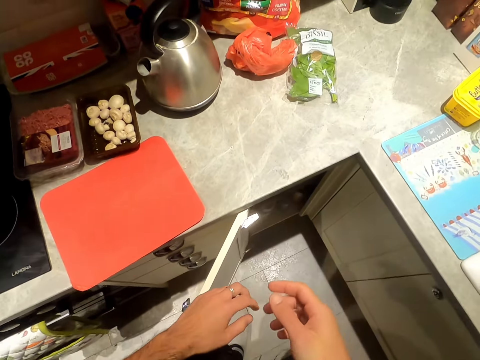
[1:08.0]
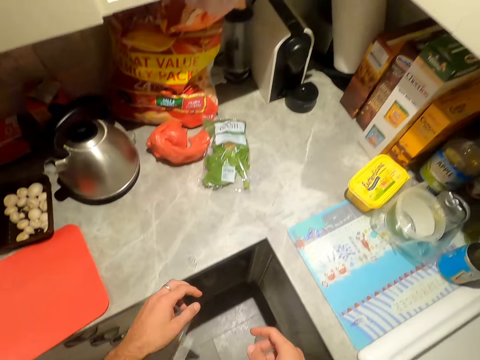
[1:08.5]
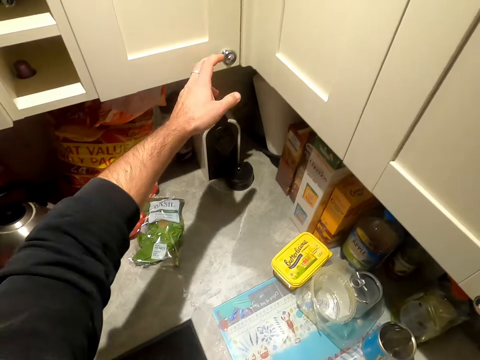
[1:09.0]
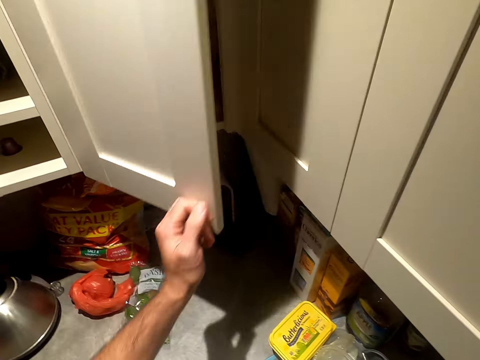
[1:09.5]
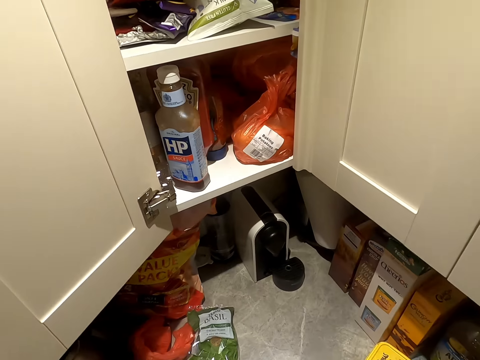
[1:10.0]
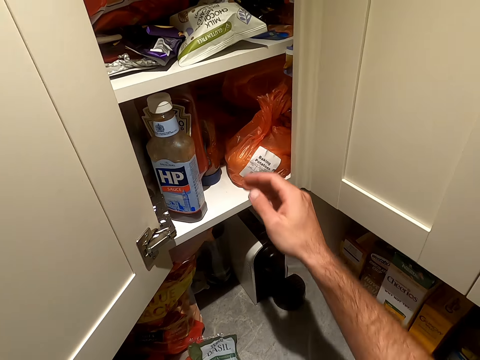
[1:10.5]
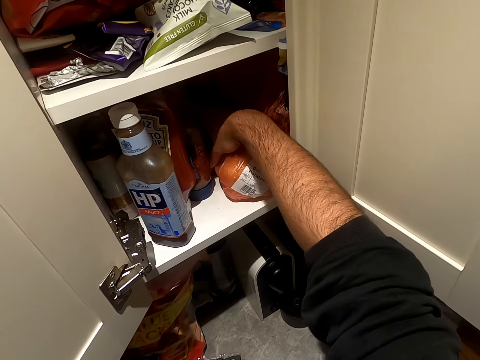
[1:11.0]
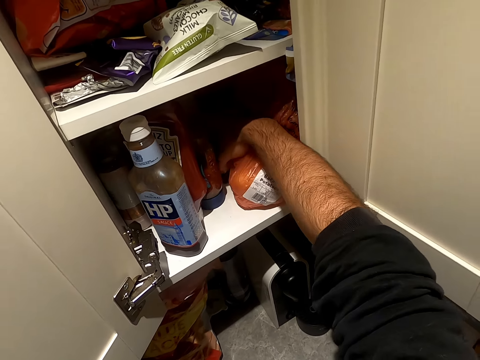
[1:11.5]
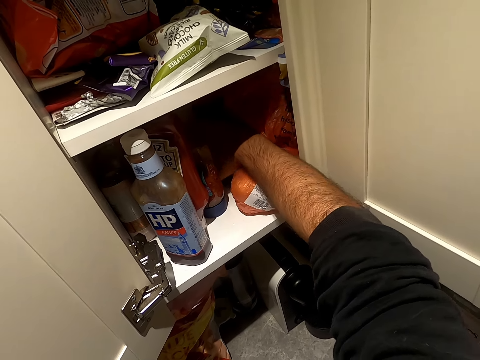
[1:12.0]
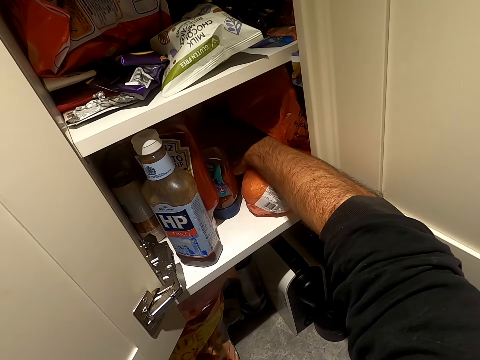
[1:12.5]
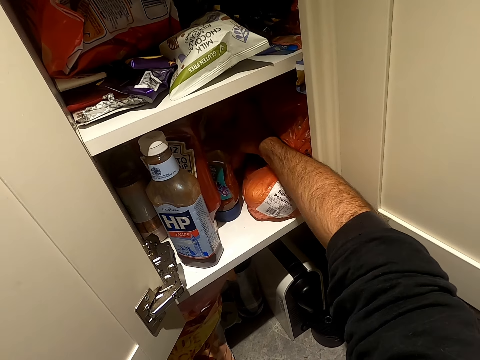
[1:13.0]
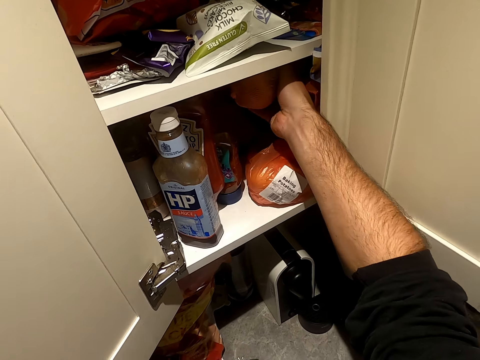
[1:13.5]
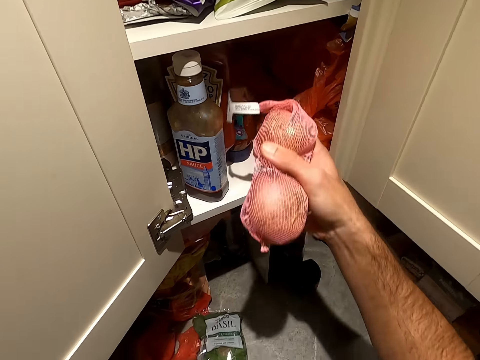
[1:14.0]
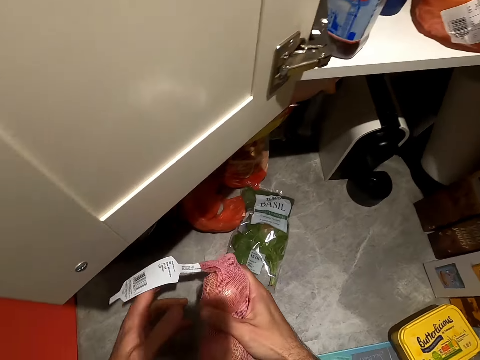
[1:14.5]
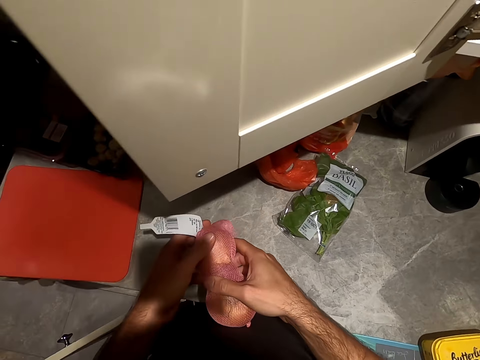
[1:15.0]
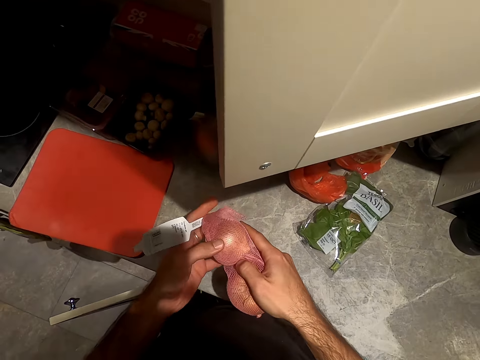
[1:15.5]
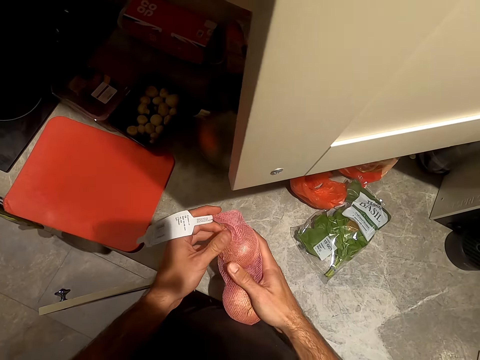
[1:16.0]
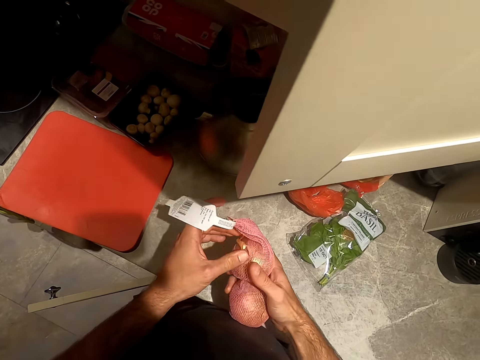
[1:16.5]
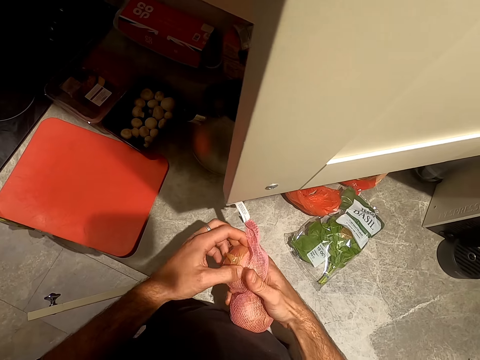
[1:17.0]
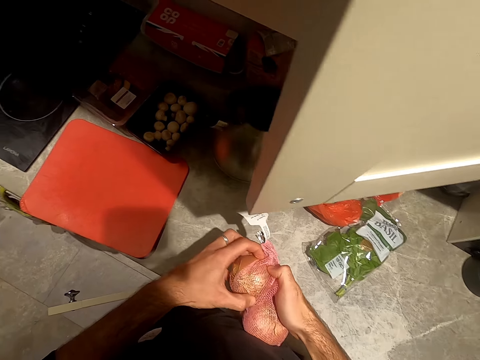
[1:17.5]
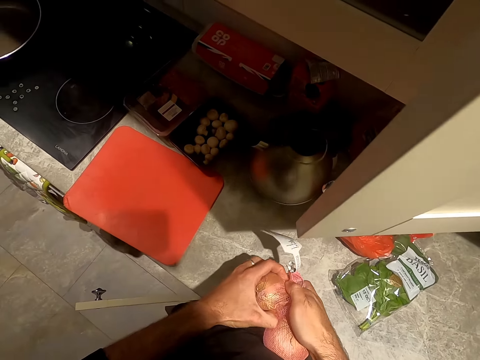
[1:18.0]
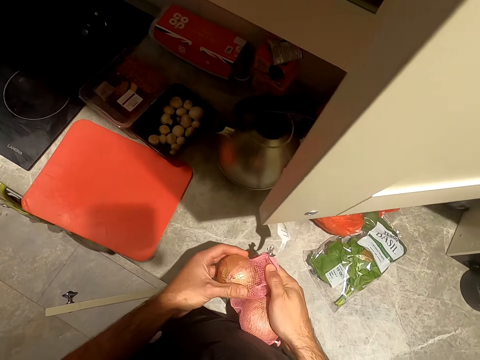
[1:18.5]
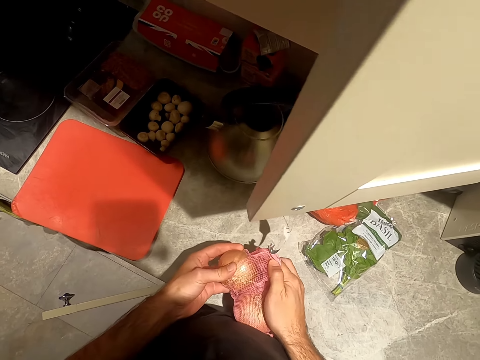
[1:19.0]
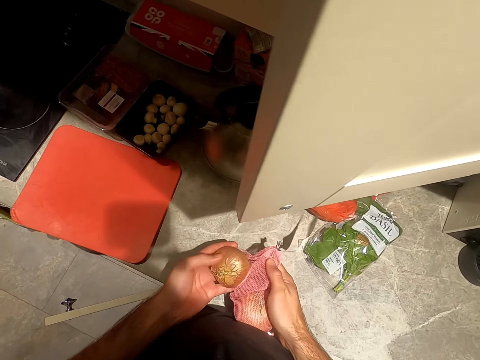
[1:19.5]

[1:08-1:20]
The camera wearer opens the kitchen cupboard. They pick up onions from the cupboard.

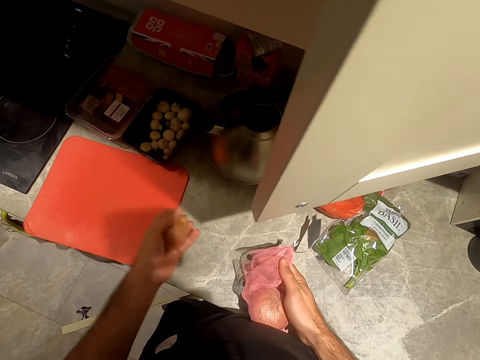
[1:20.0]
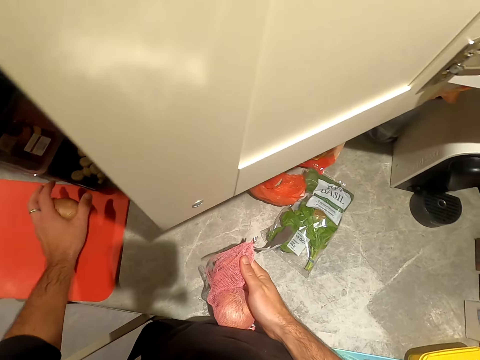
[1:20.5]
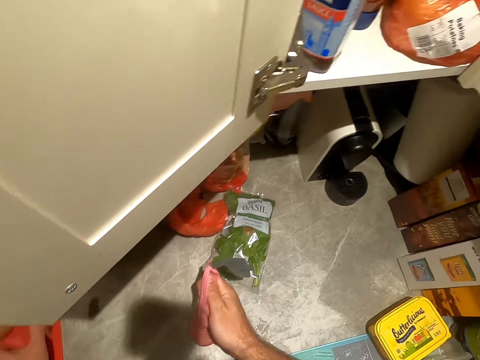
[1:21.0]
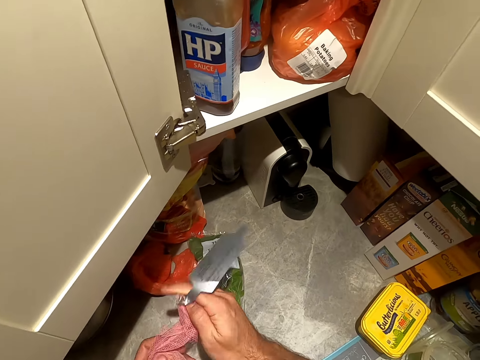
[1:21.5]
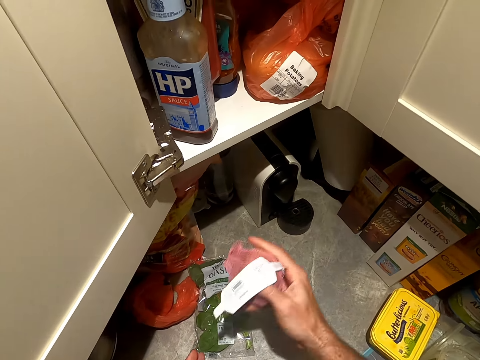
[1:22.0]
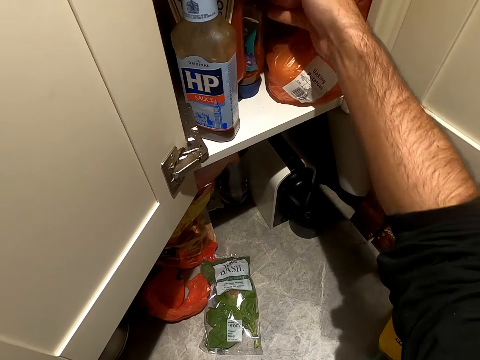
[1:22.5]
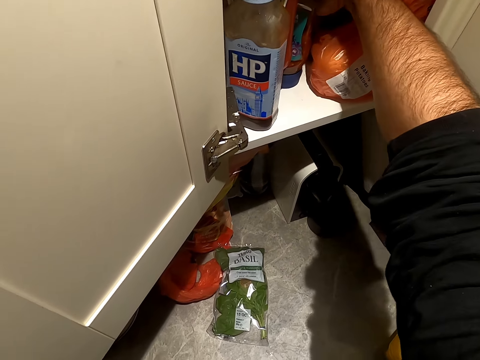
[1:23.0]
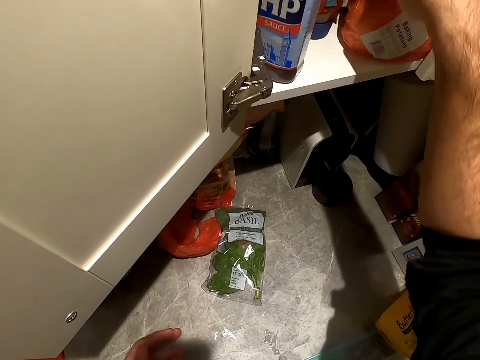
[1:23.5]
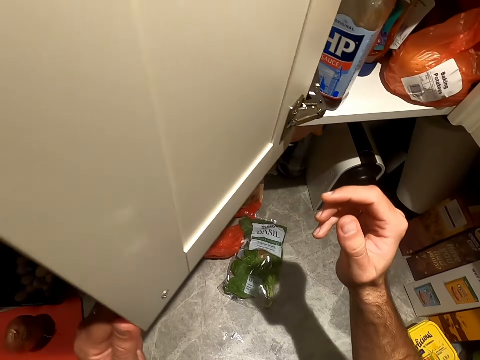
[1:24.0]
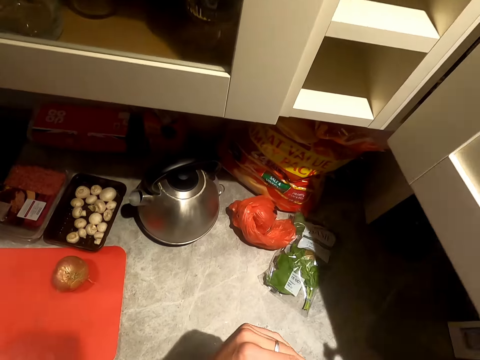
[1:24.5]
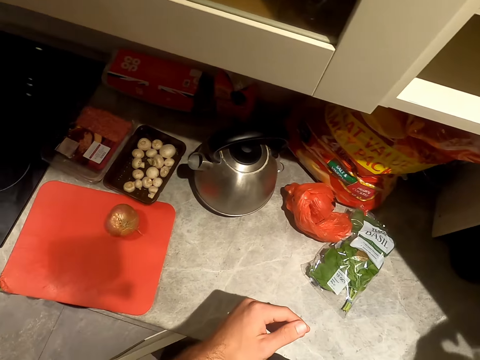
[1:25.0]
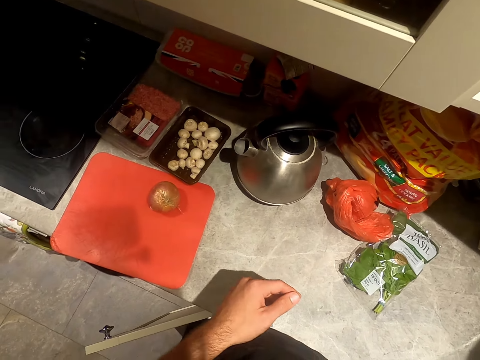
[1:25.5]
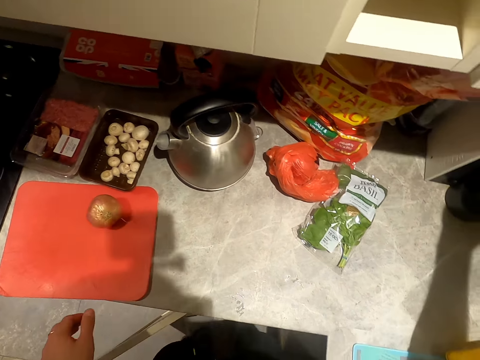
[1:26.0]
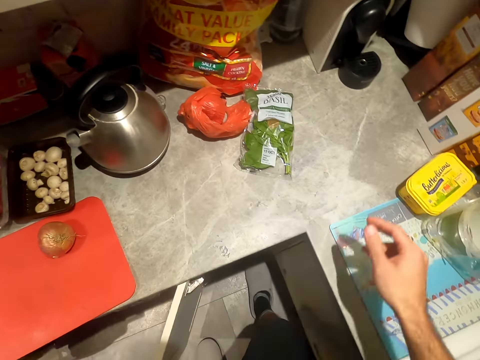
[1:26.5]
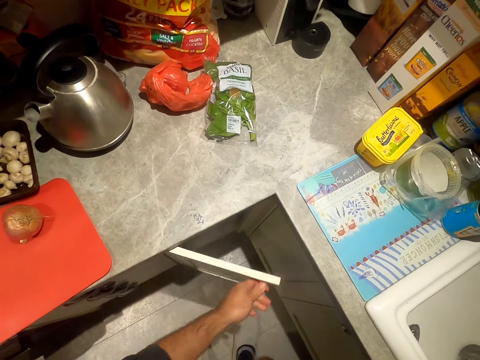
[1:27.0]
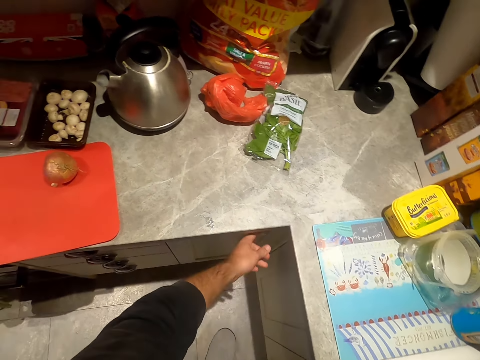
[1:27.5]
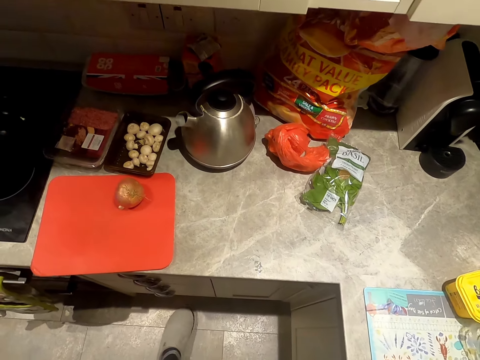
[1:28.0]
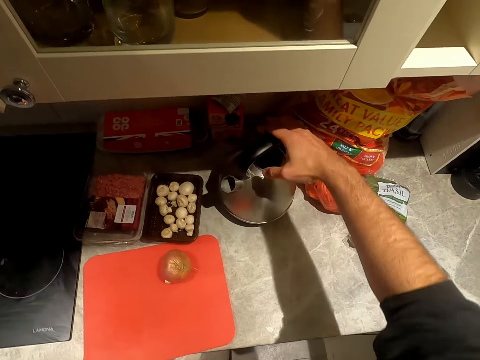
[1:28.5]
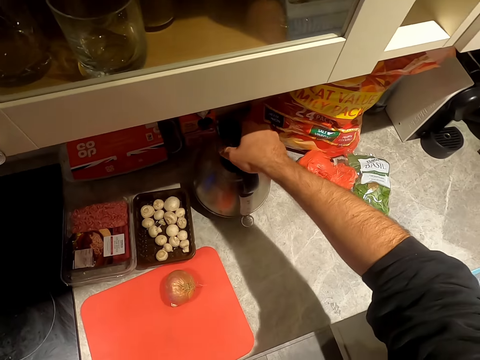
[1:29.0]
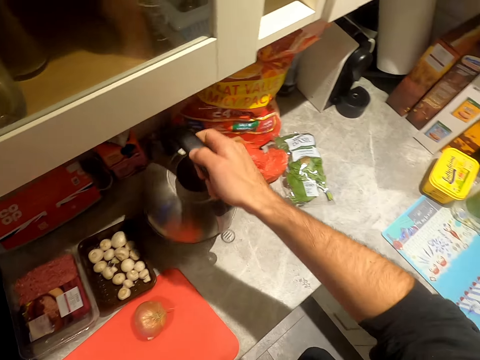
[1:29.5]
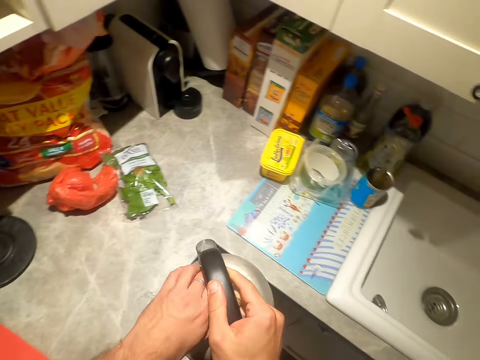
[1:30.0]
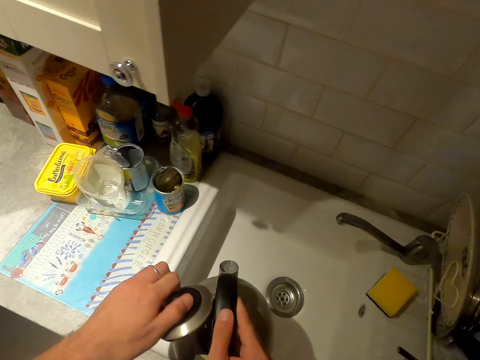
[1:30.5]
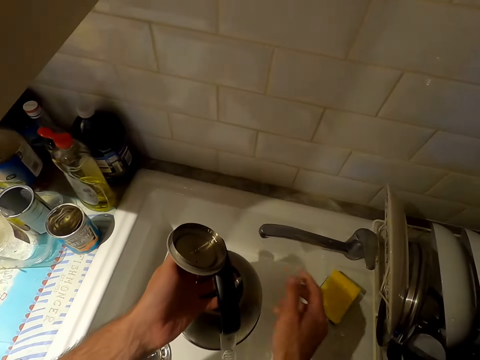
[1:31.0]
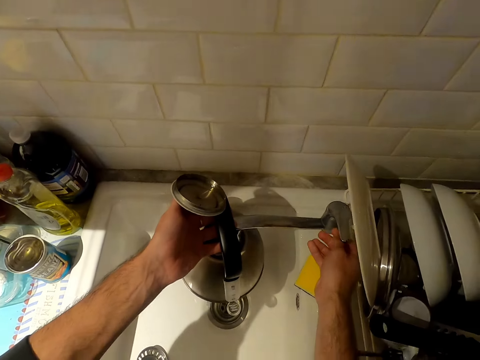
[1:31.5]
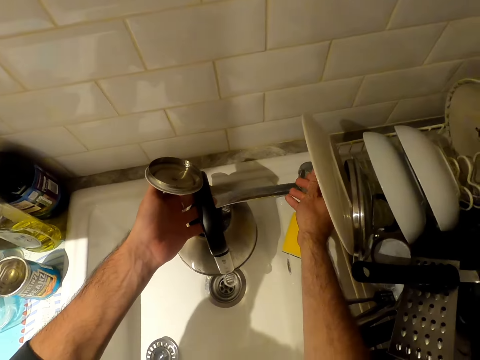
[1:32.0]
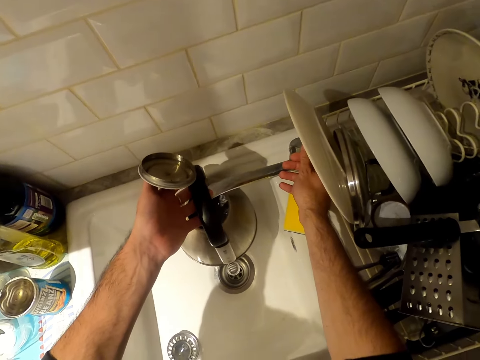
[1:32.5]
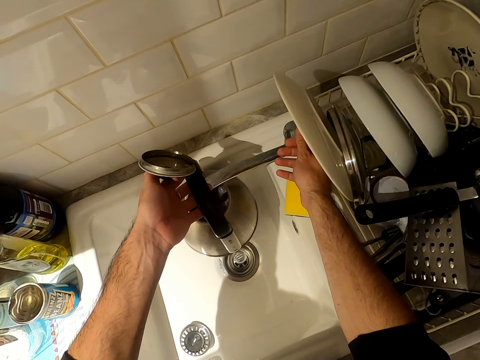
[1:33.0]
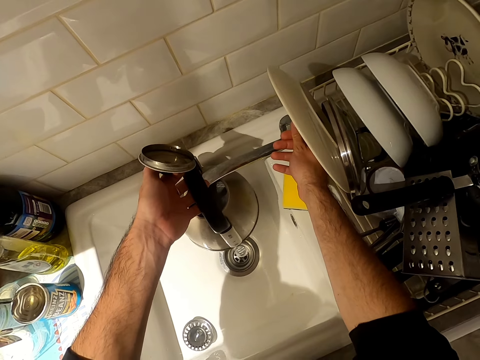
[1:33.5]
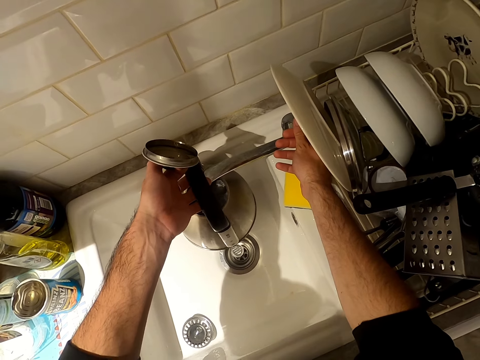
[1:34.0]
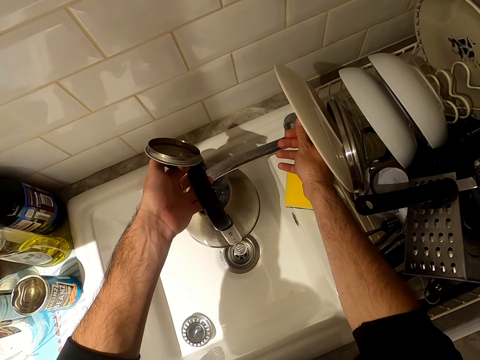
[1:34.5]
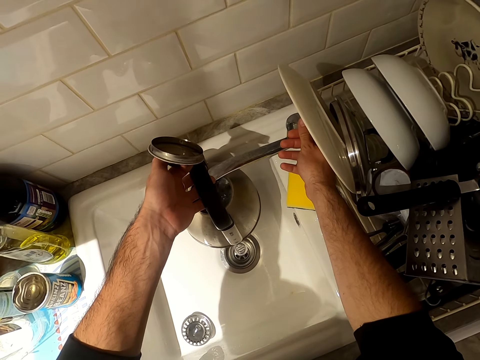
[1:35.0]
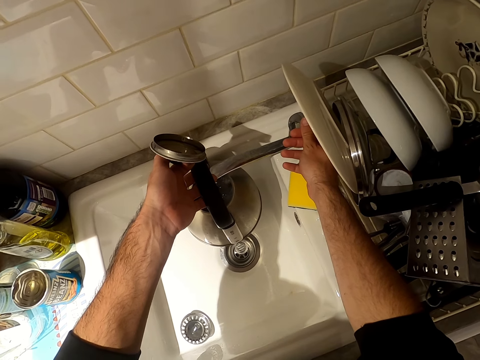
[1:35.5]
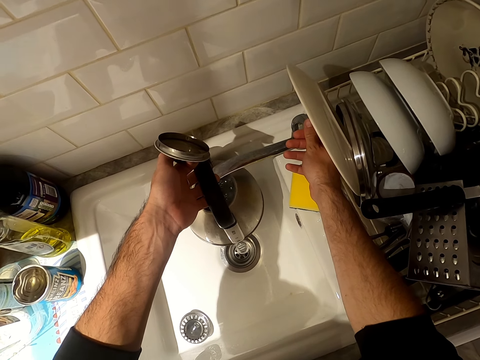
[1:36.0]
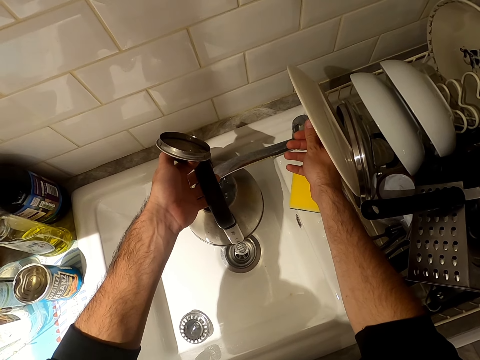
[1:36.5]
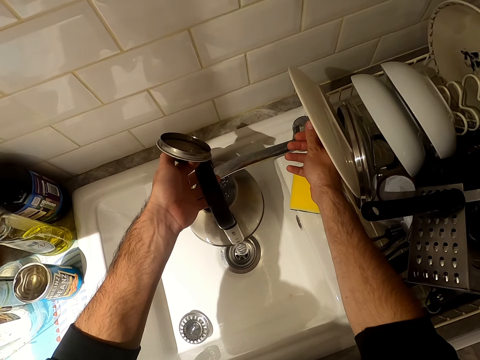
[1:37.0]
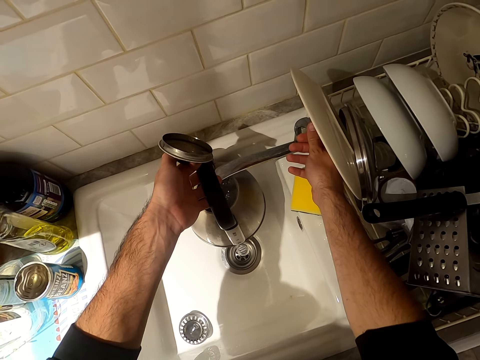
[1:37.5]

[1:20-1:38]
The camera wearer puts the onions on the chopping board. They put the onions in the cupboard. They close the cupboard. They close the kitchen cabinet. They move the kettle on the table. They draw water in the electric kettle from the sink. They open the kitchen tap.
